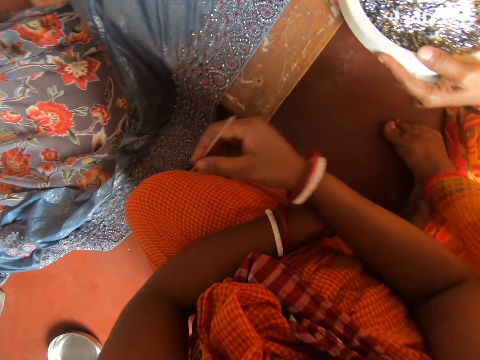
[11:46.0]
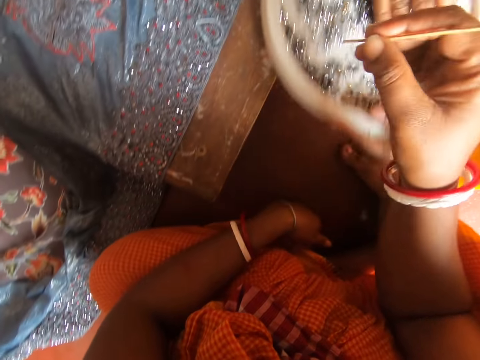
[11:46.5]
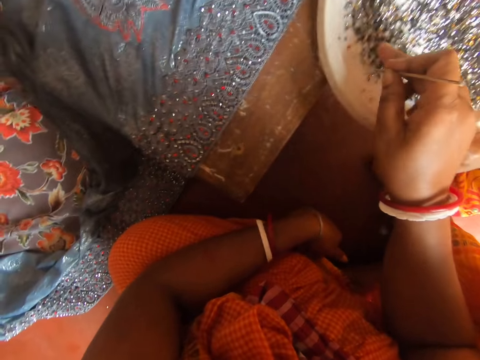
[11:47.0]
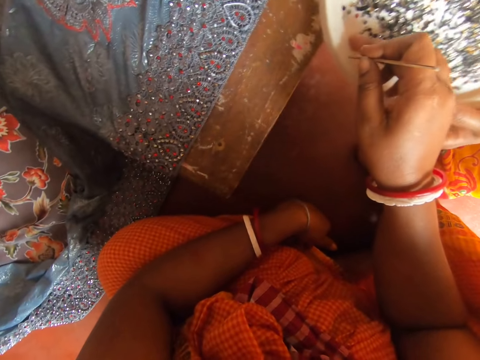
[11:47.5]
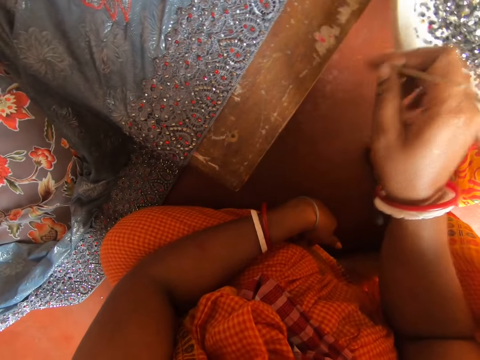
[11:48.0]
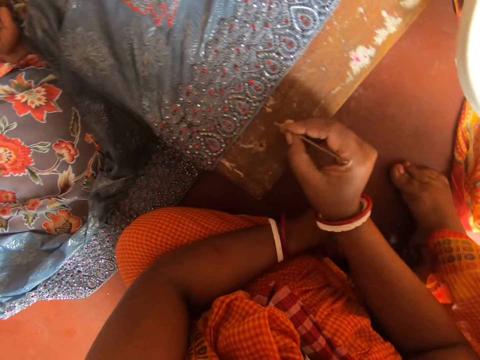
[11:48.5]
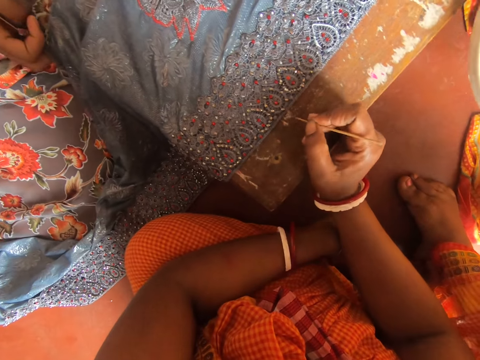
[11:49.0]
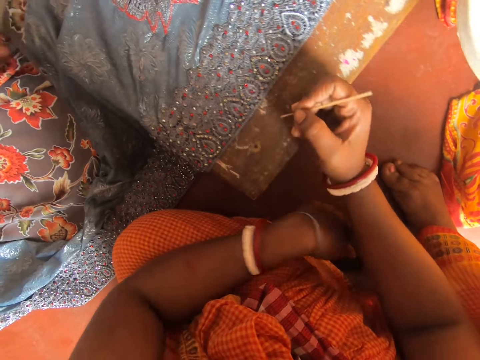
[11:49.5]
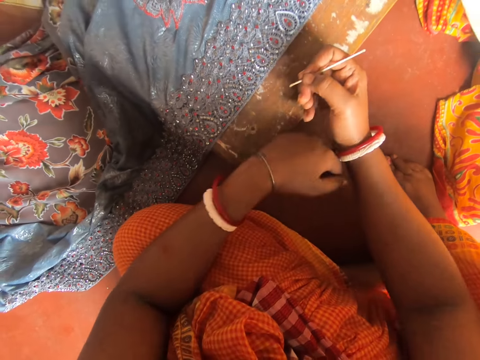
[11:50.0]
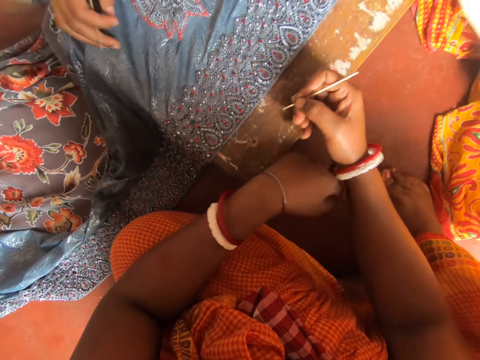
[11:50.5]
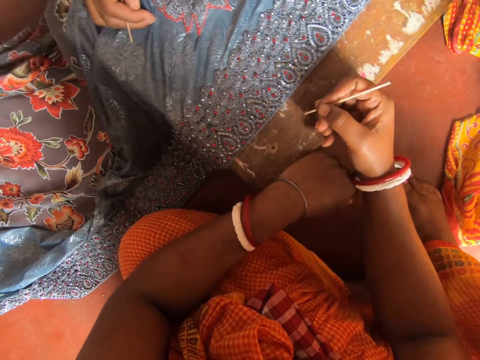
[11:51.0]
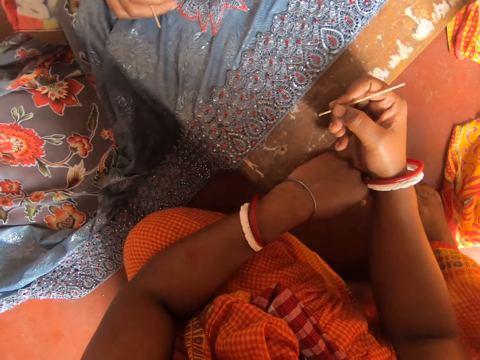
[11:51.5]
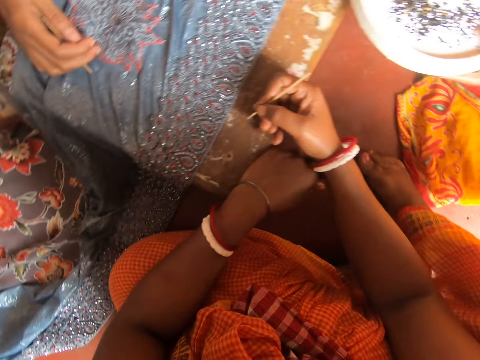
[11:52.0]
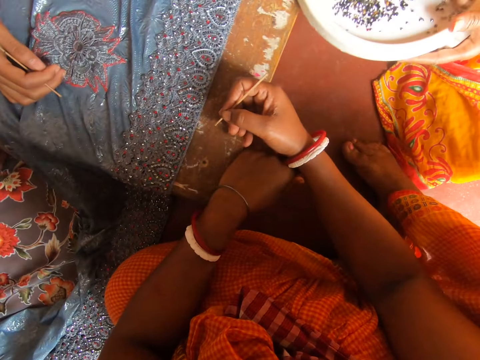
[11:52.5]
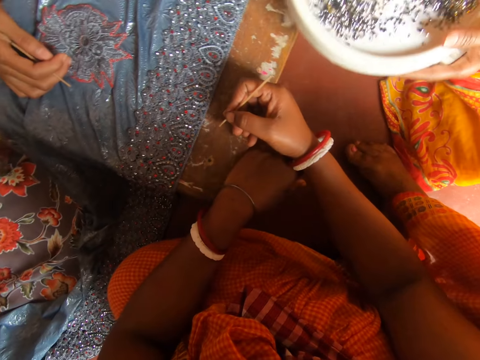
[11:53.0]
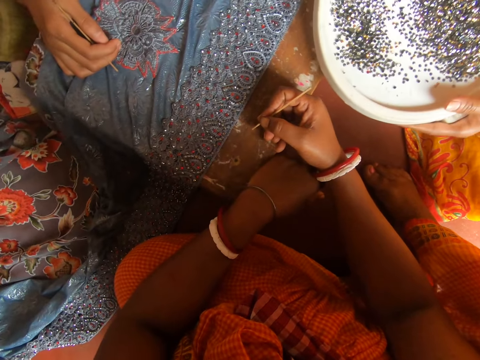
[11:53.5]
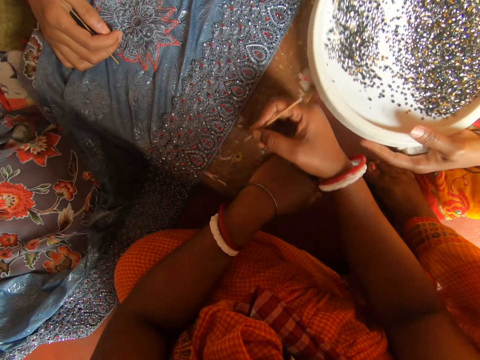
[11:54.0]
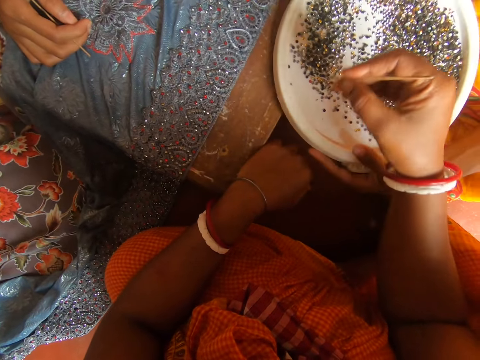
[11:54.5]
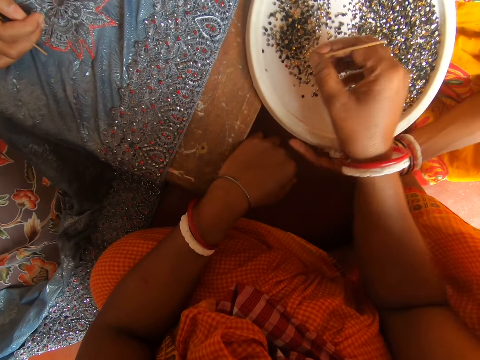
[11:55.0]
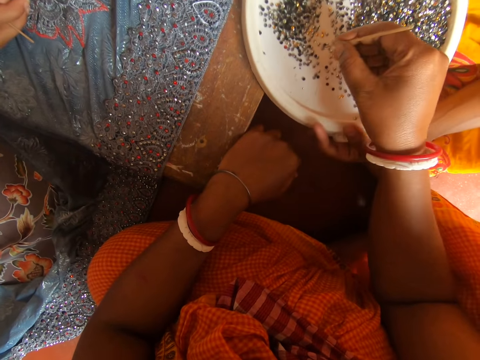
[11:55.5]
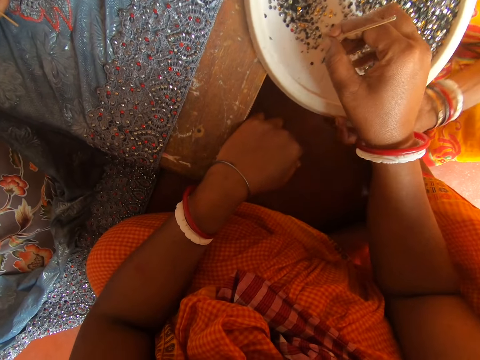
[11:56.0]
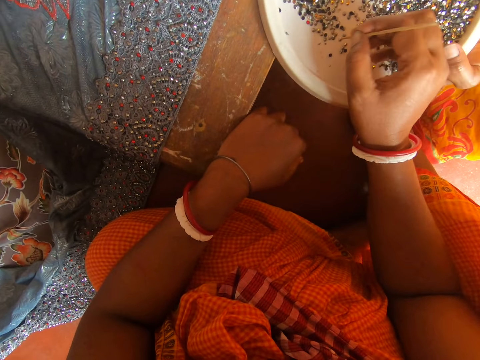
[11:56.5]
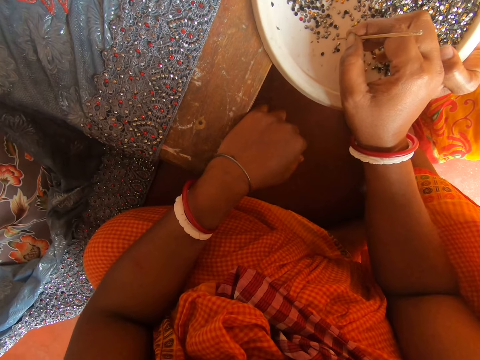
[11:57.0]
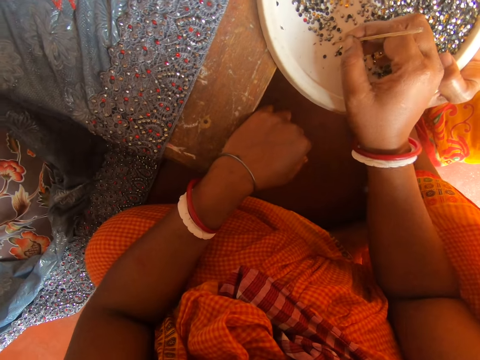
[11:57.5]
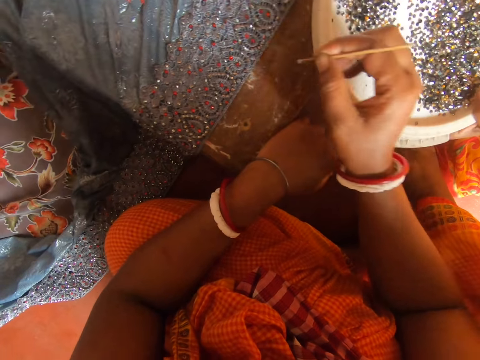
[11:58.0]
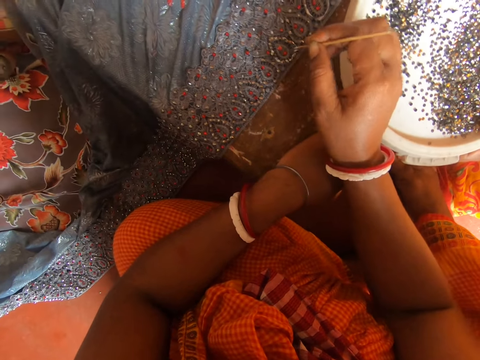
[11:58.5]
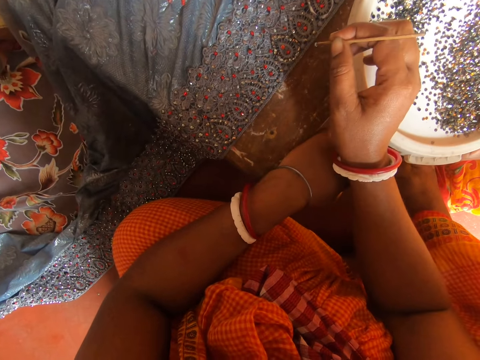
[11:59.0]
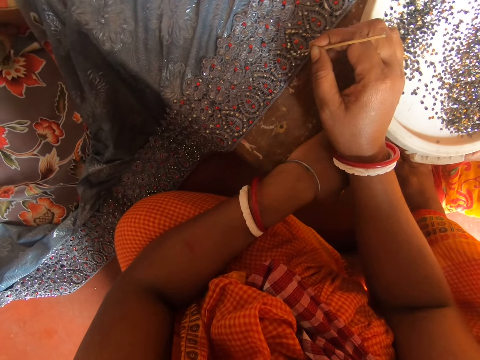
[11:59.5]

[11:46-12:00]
The lady shakes the plate in hand. The camera wearer speaks to the lady. She rests her hand on the table. Another lady rests her hand on the table. The camera wearer looks at a tray of beads. The first lady holds the plate on the table. The camera wearer picks a bead from the plate with the stick in hand.

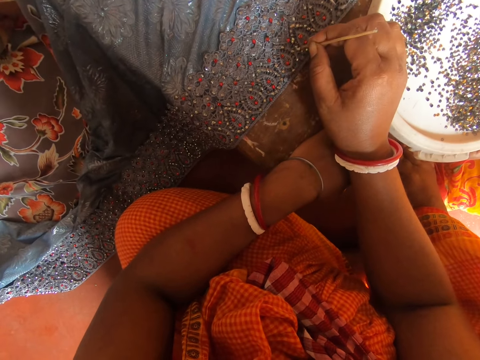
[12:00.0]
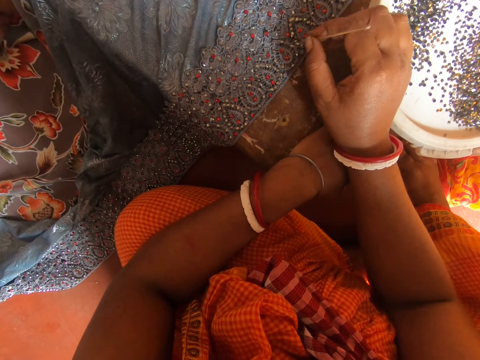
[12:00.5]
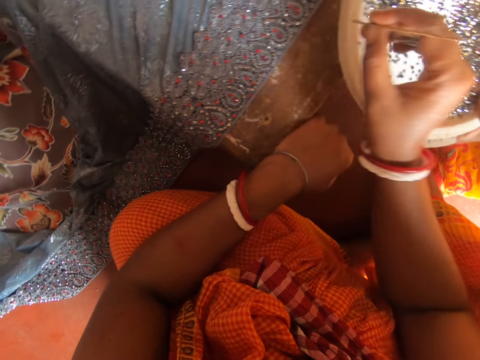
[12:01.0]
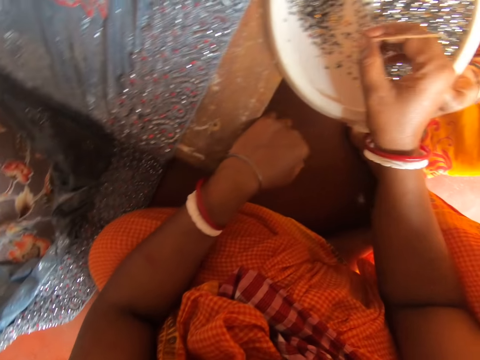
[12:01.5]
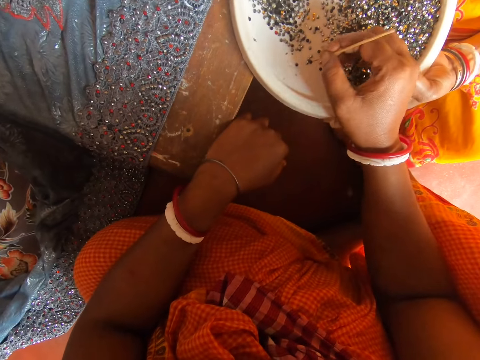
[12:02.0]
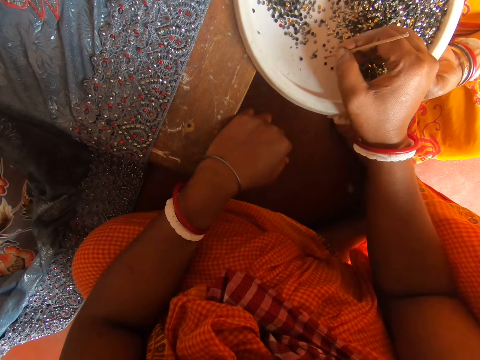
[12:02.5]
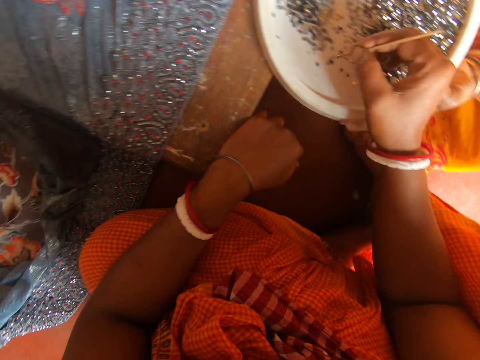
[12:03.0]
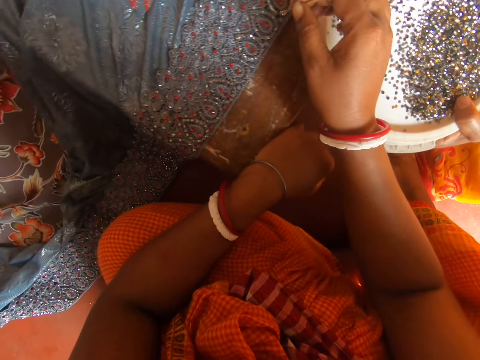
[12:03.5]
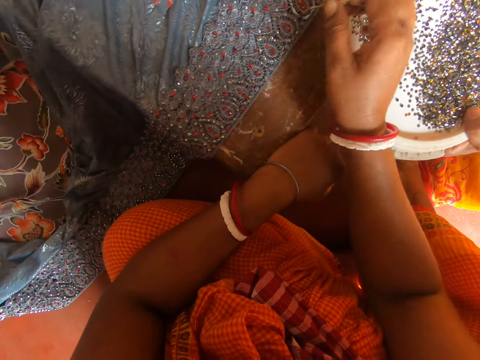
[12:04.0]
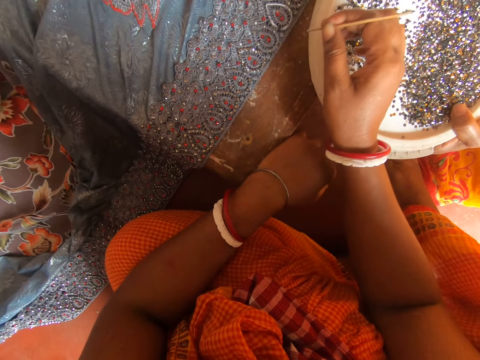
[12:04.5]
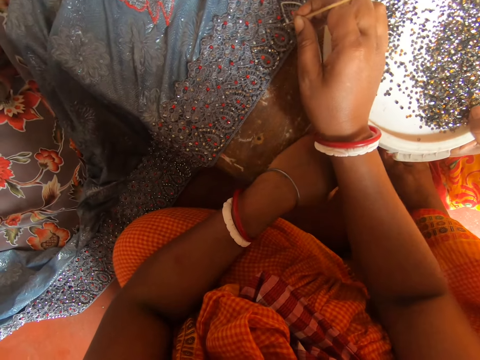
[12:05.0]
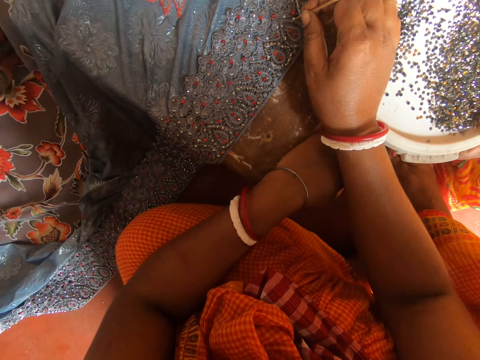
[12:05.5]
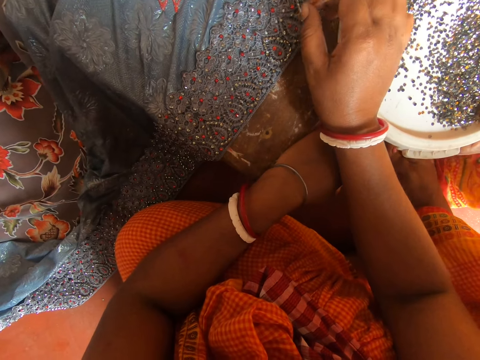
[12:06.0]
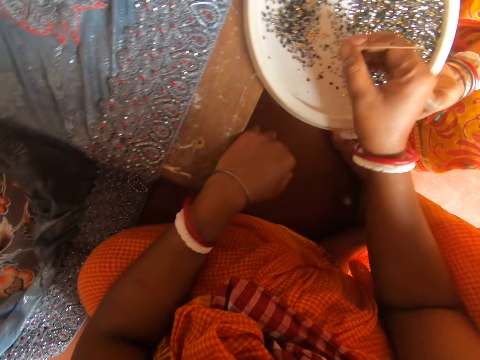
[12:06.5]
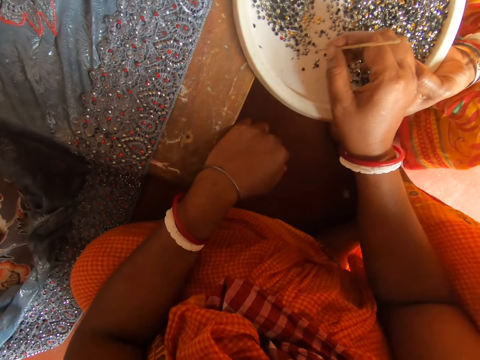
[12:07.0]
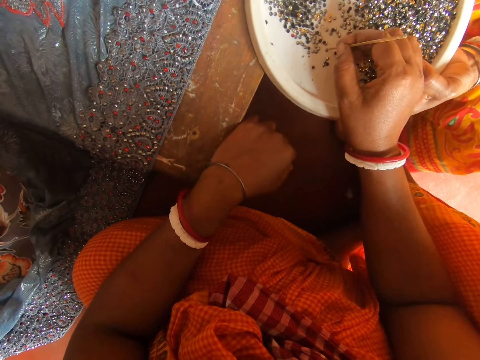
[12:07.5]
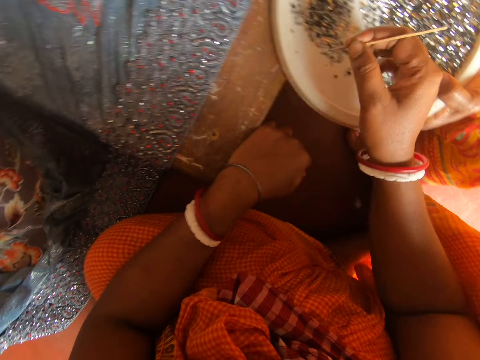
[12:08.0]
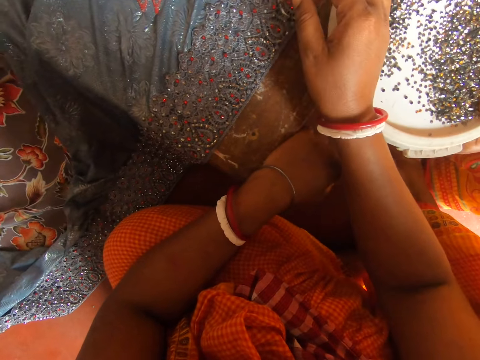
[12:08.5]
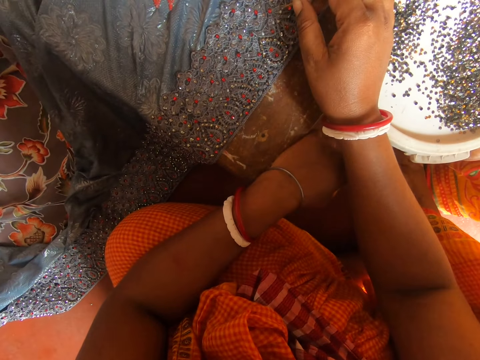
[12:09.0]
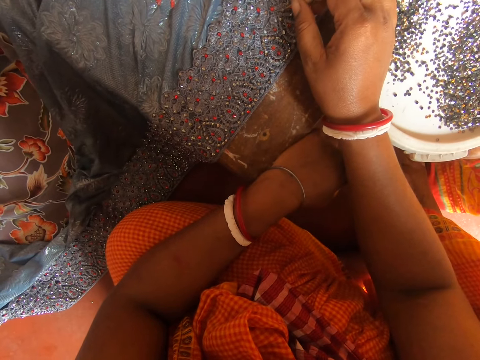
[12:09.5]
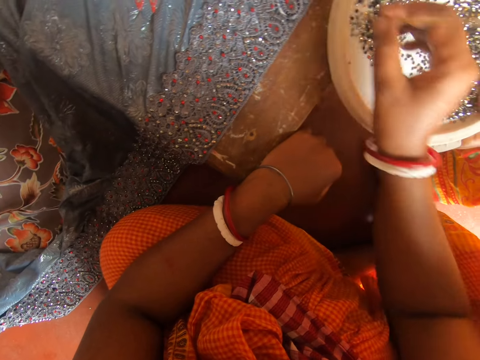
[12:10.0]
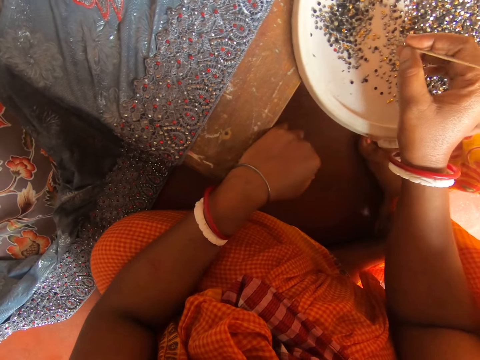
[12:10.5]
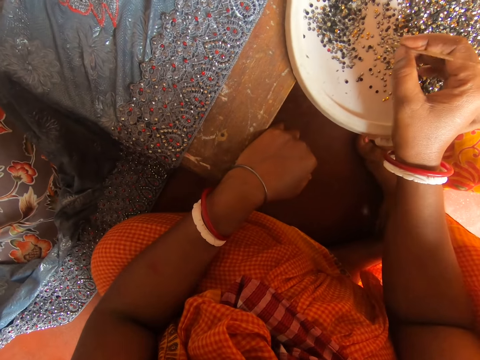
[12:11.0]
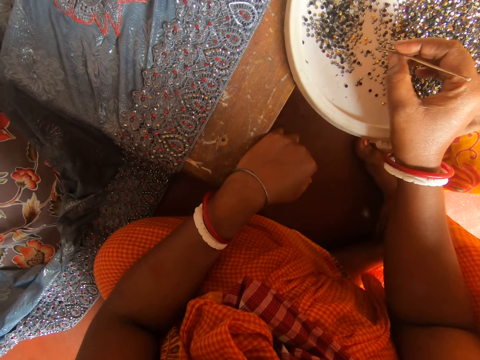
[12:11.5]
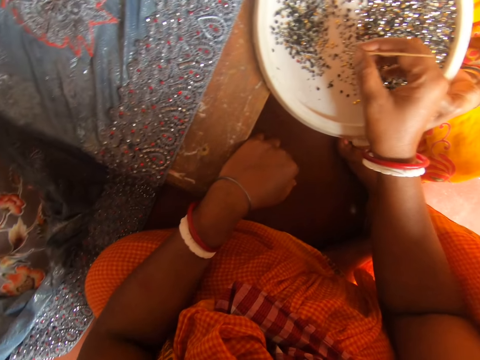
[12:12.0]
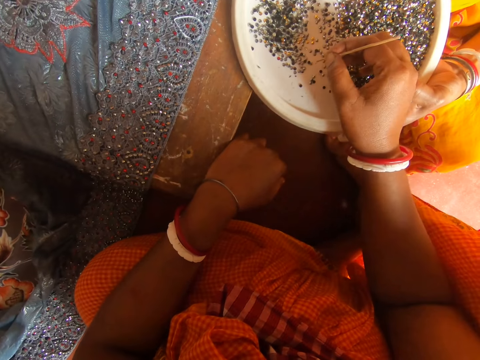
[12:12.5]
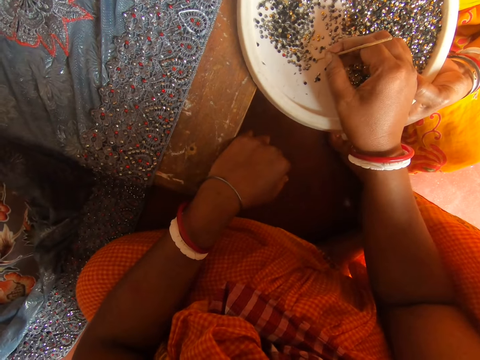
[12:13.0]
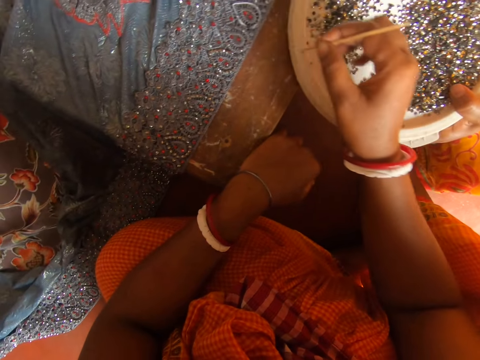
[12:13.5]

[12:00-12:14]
The camera wearer puts the bead on a fabric on the table. She picks a bead from a plate with the stick in hand. She puts the bead on the fabric on the table. She moves up her hand. She puts beads on the cloth. She speaks to the lady. She picks a bead from the plate with the stick in hand. She puts the bead on the fabric on the table. The lady speaks to the camera wearer. The camera wearer picks a bead from the plate with the stick in hand.
